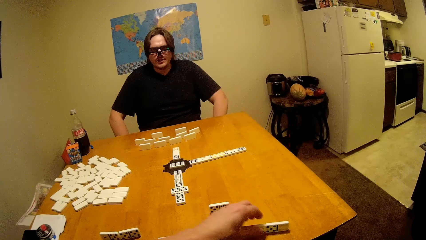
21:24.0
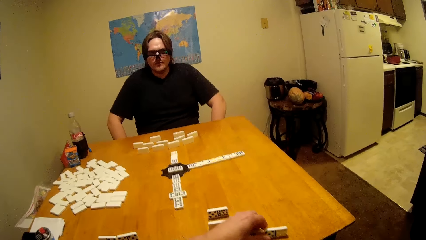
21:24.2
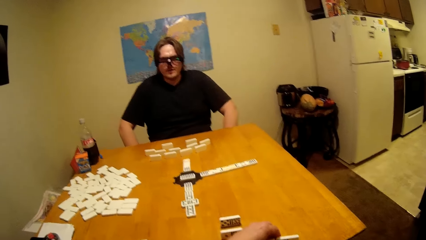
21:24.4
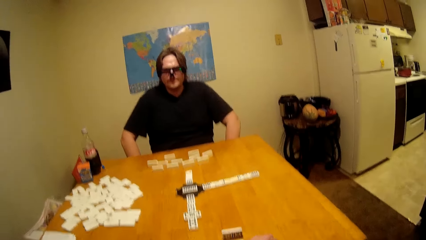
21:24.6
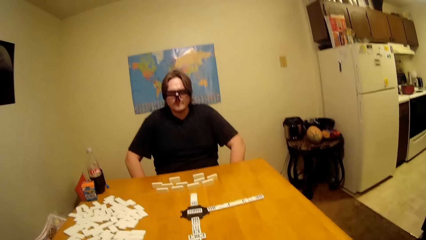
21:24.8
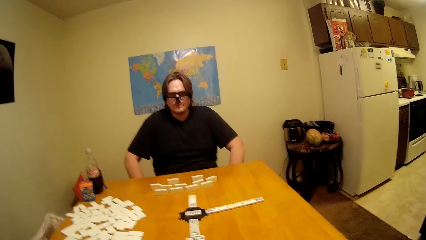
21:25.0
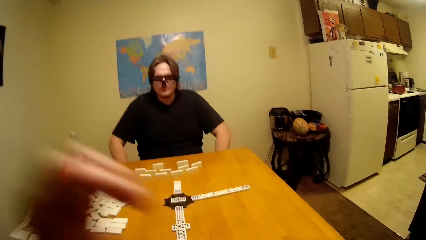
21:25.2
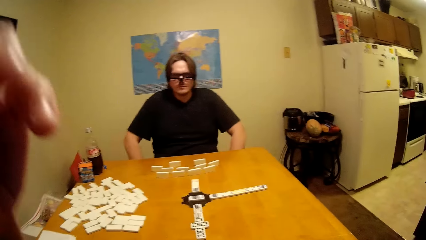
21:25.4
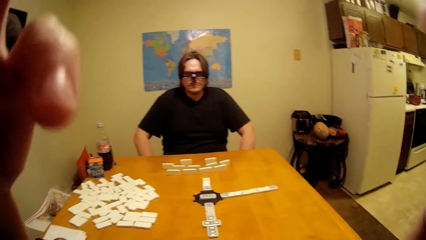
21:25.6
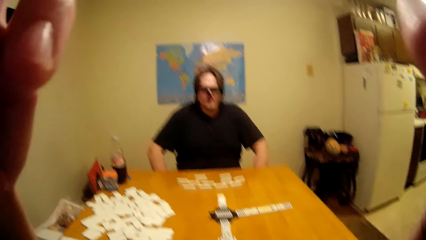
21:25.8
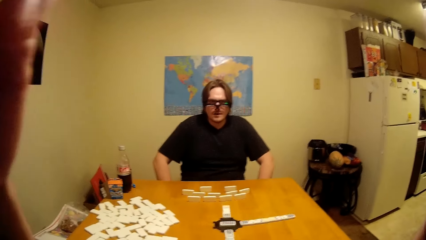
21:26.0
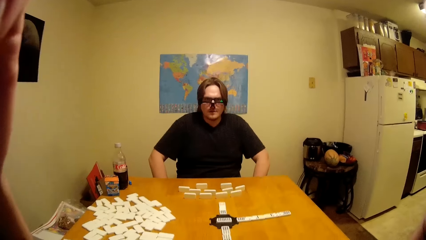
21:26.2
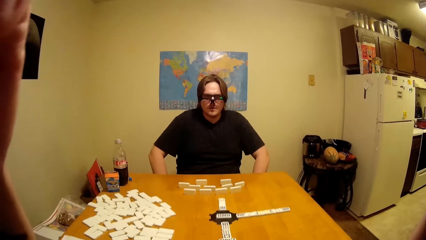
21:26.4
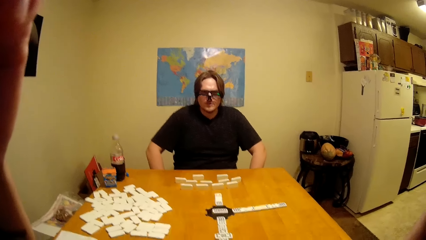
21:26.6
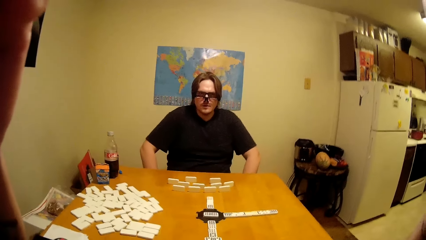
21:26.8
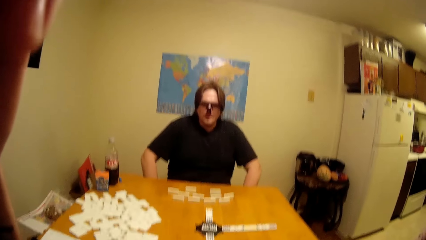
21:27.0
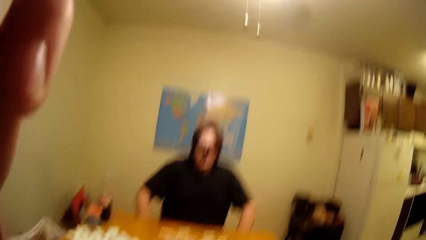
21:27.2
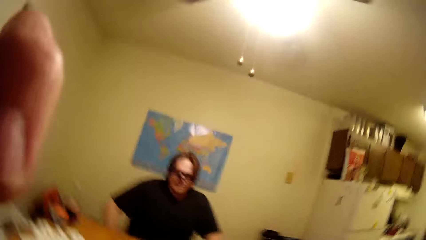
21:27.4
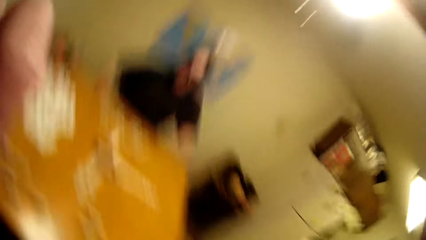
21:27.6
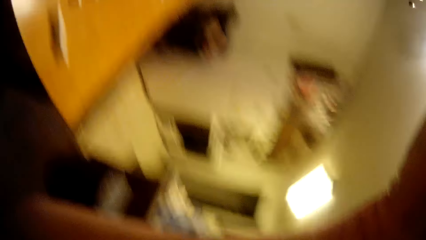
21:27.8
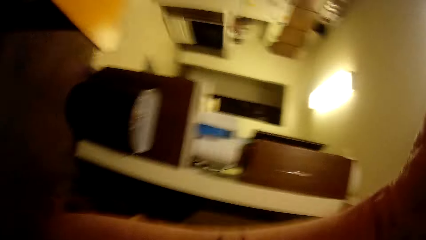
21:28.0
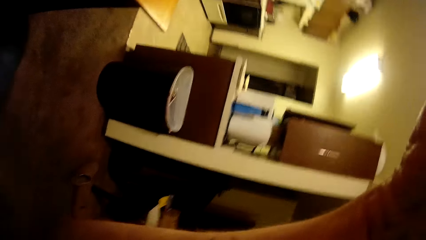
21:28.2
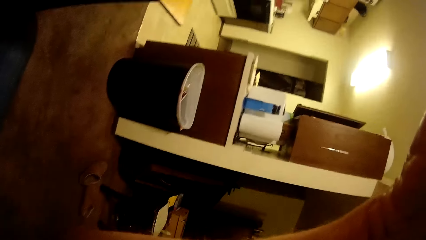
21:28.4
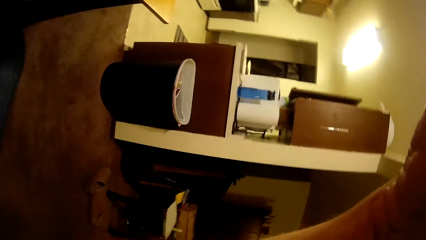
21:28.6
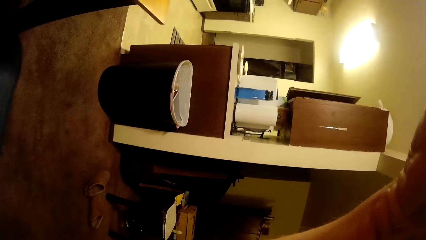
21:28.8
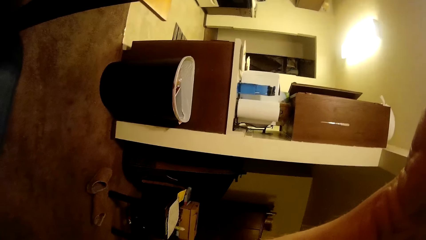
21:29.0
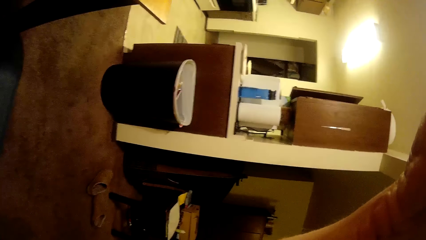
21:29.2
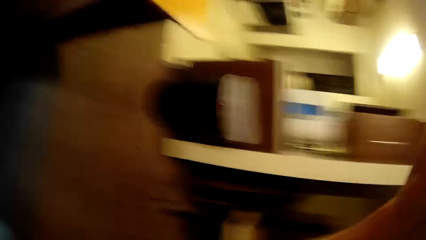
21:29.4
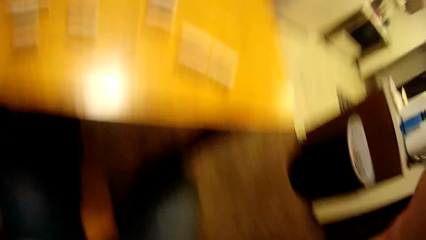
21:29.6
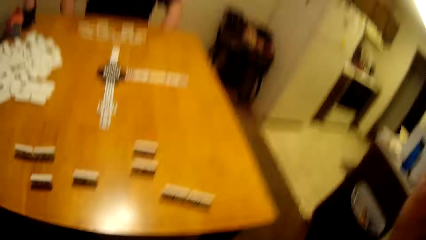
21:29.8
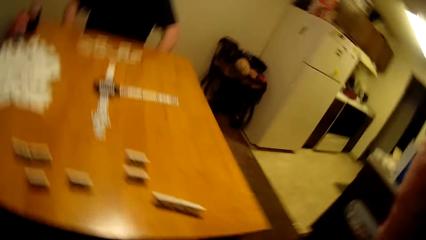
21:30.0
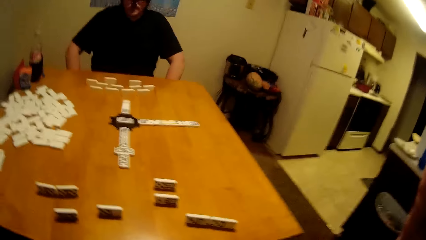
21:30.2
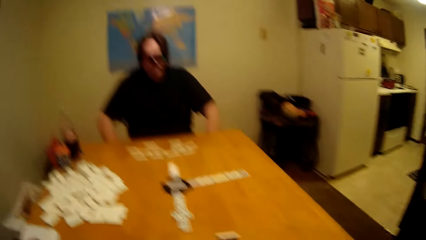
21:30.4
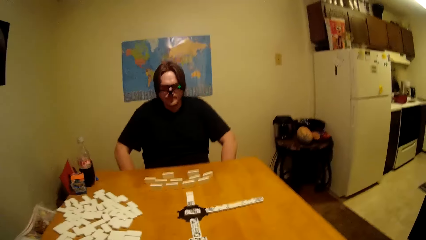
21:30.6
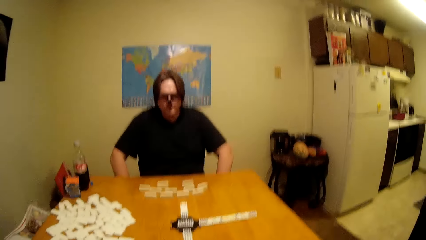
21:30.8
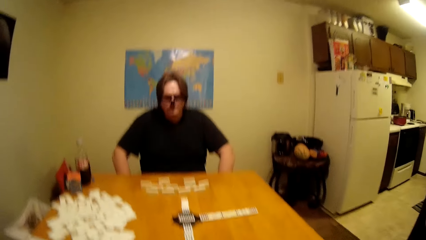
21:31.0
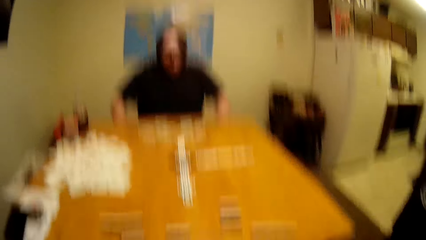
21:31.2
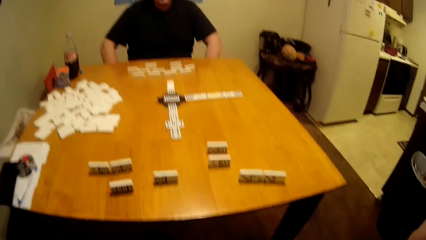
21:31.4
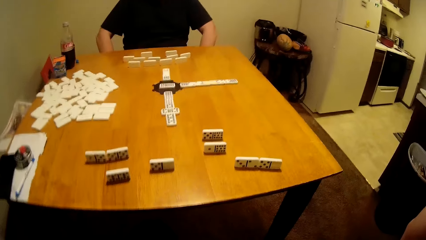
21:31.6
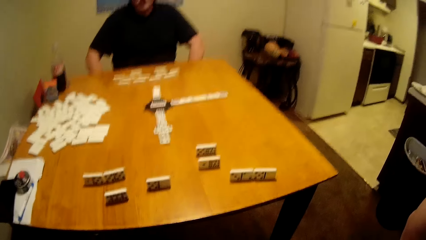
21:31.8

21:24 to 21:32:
The camera wearer fixes the camera.

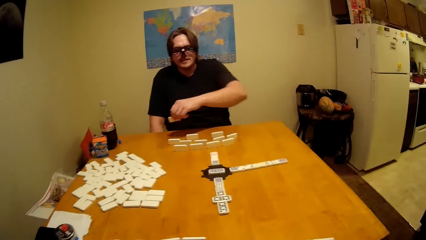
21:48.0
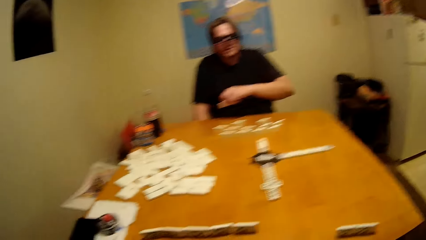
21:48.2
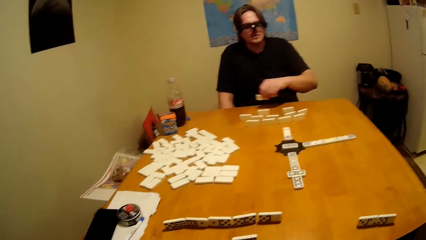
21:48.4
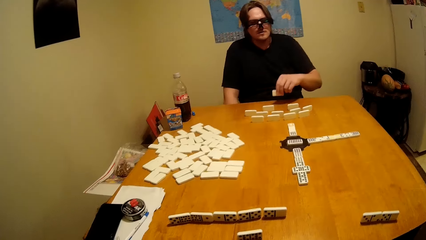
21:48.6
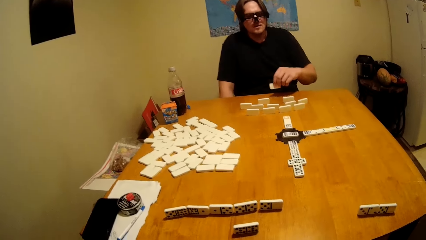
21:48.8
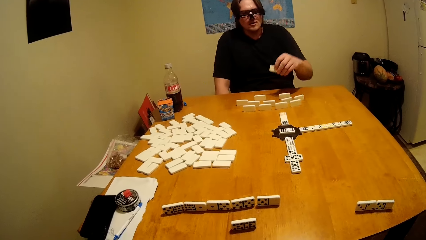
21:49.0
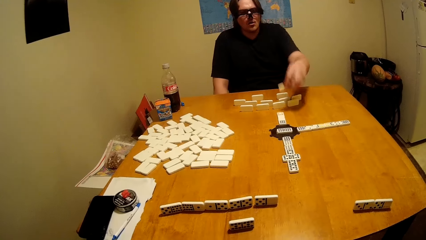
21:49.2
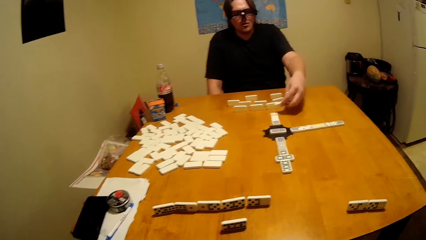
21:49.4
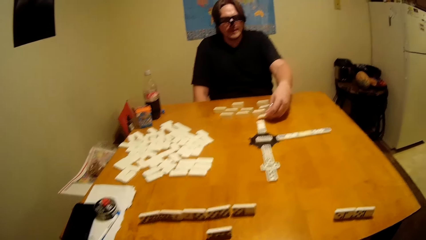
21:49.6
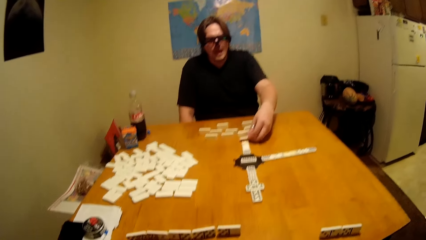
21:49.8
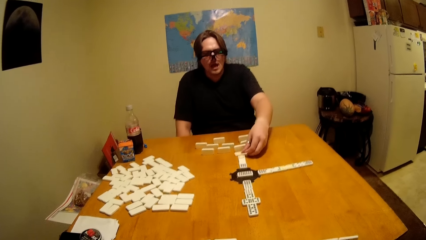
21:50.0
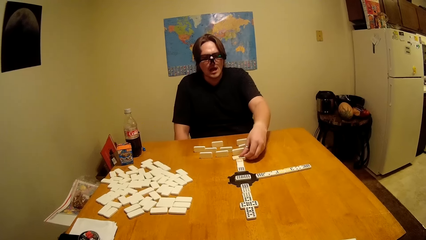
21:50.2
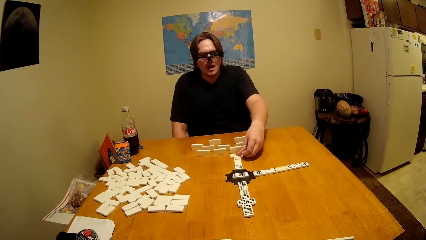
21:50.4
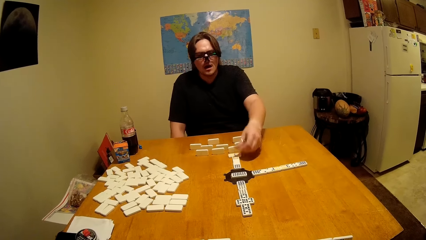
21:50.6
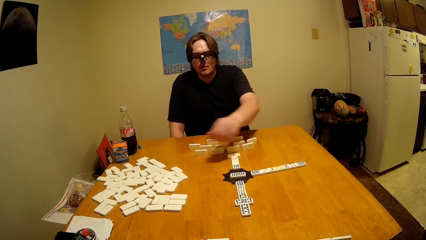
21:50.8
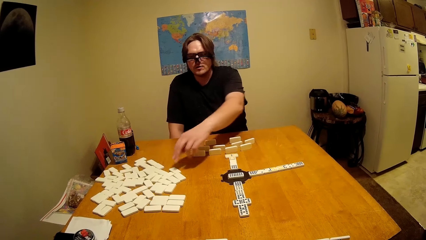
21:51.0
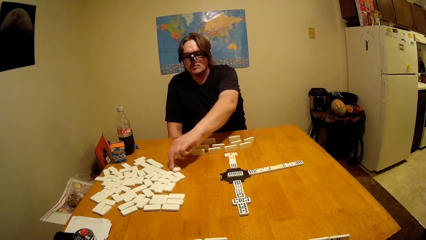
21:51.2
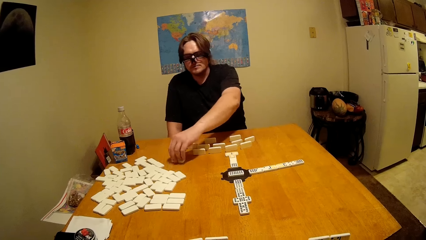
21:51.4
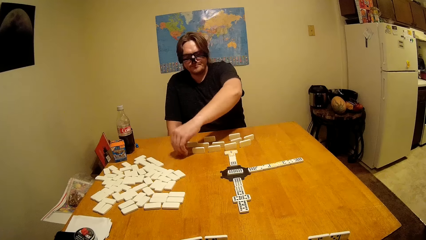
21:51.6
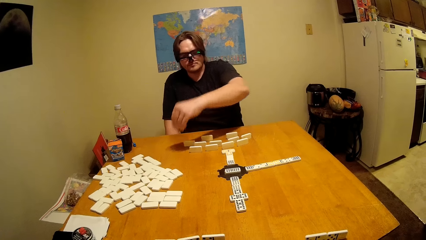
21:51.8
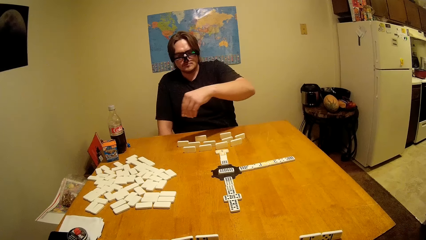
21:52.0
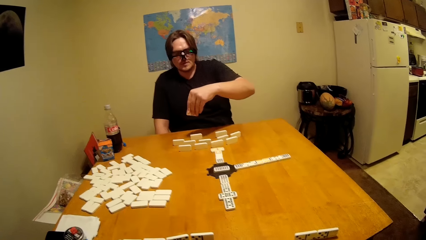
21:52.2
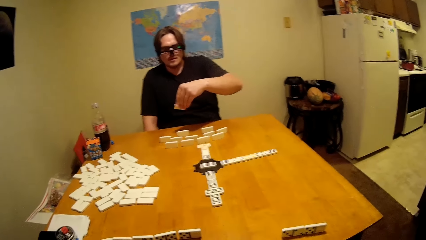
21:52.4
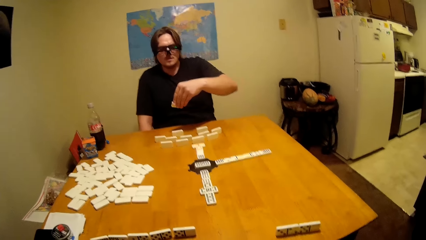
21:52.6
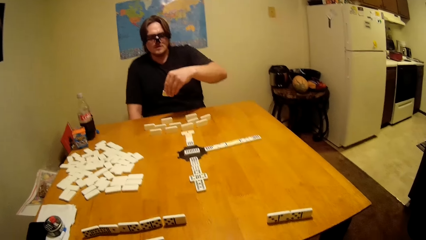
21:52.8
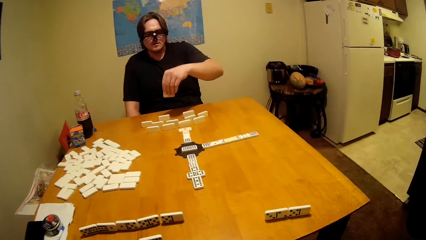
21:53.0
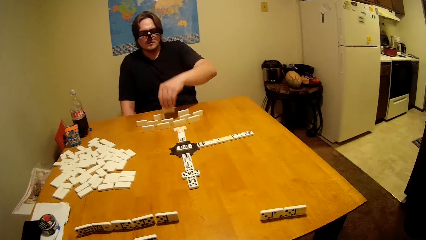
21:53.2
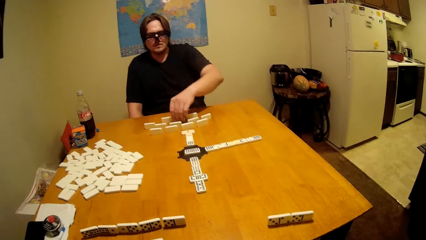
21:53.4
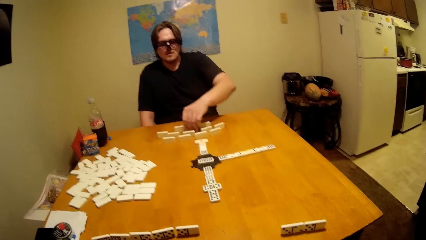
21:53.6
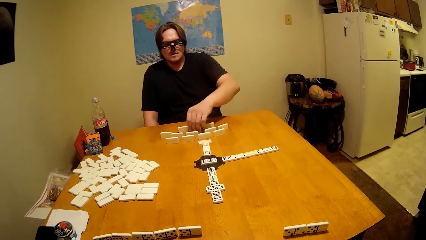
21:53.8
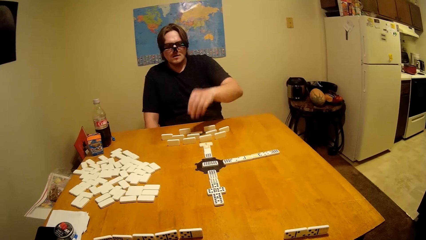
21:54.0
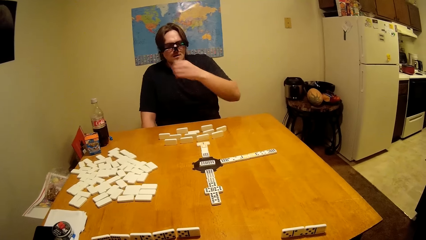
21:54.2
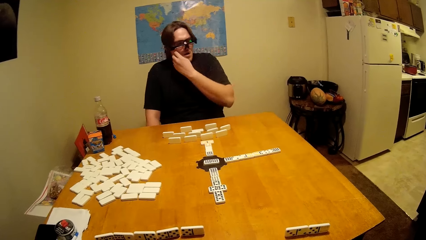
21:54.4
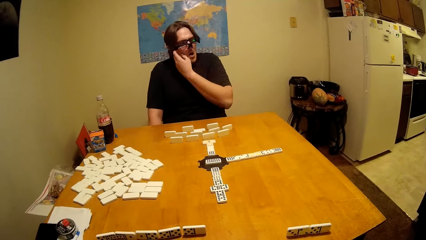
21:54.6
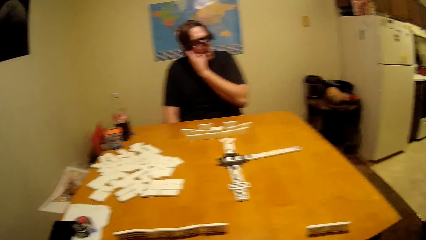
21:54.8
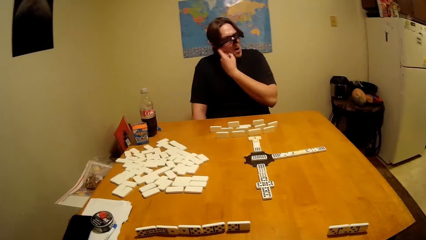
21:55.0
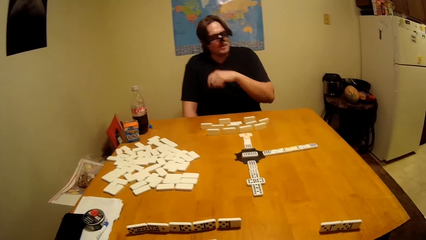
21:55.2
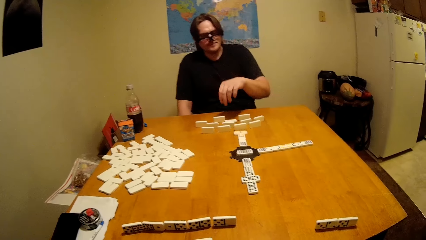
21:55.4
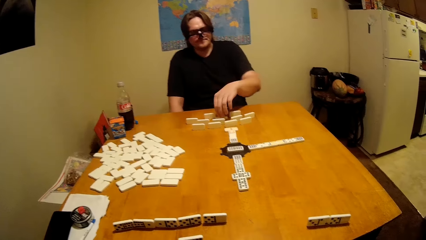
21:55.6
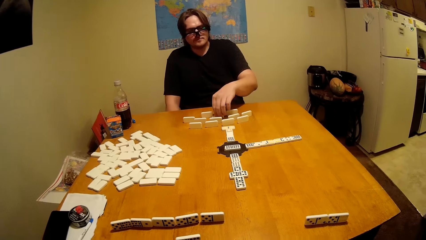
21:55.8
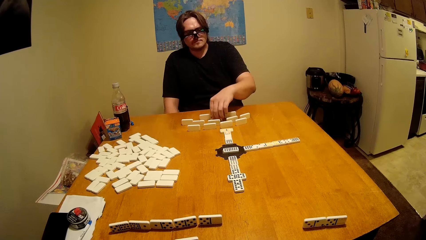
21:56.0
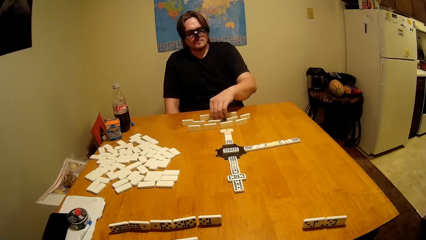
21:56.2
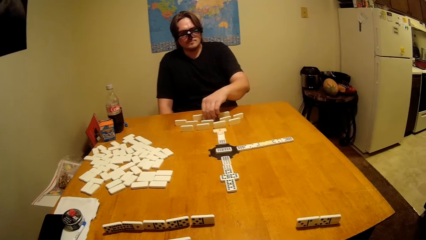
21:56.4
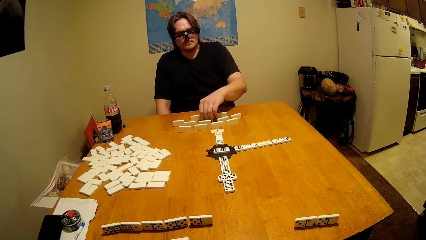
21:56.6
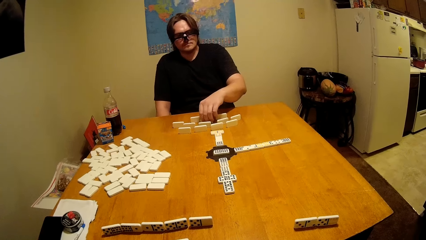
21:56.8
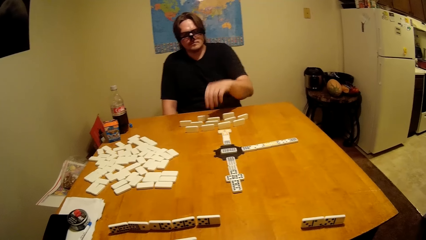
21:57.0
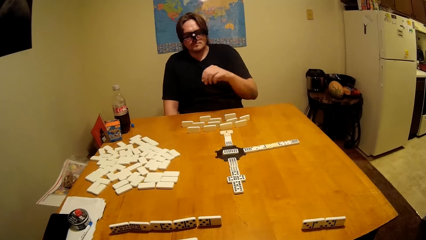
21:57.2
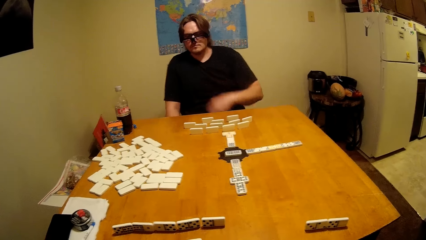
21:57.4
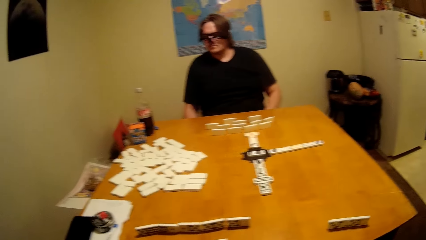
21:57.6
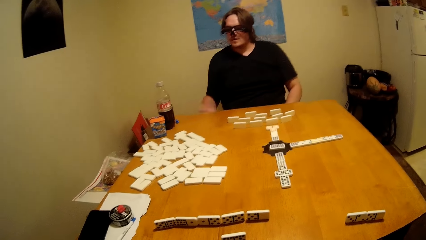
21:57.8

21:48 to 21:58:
A person plays the dominoes game.
